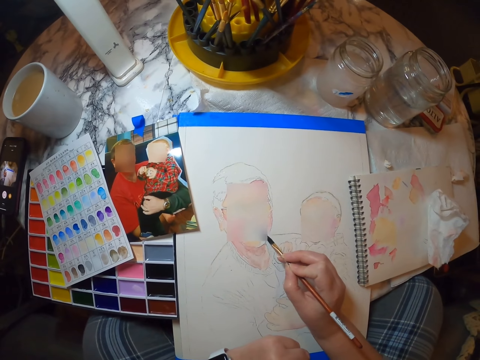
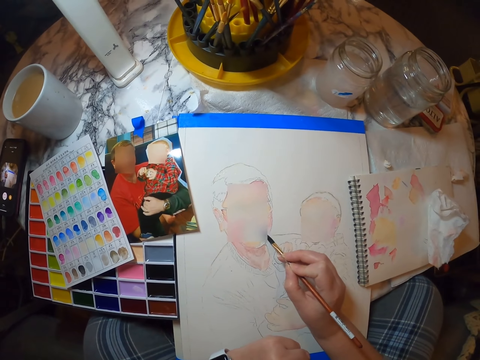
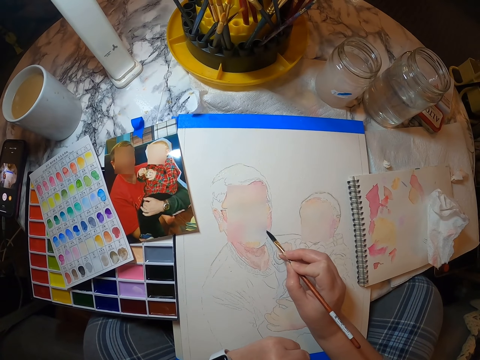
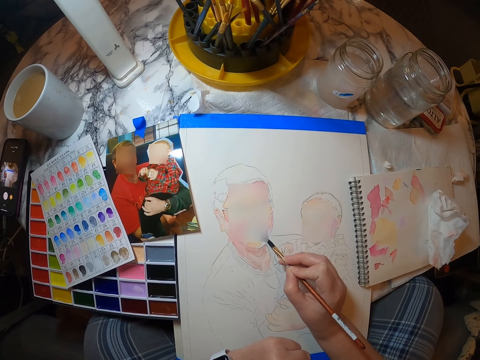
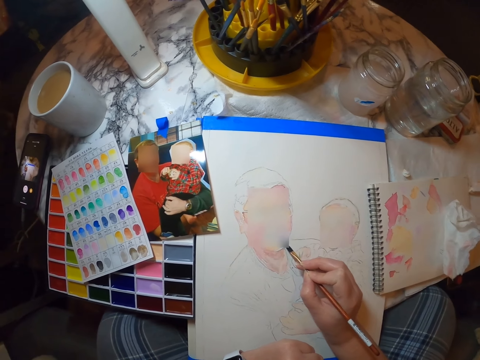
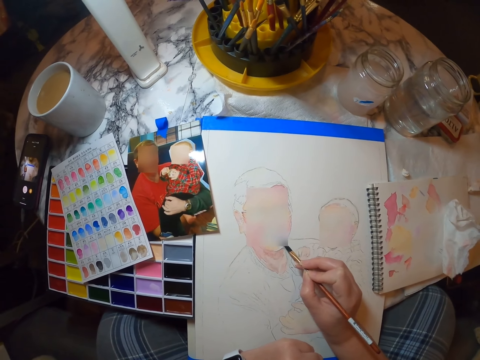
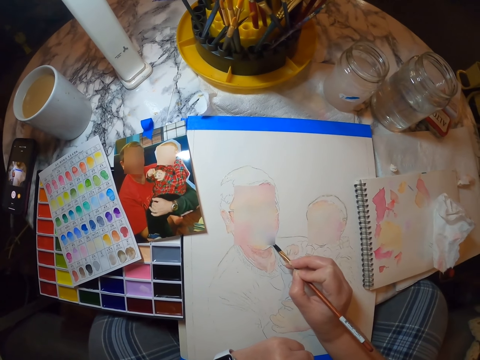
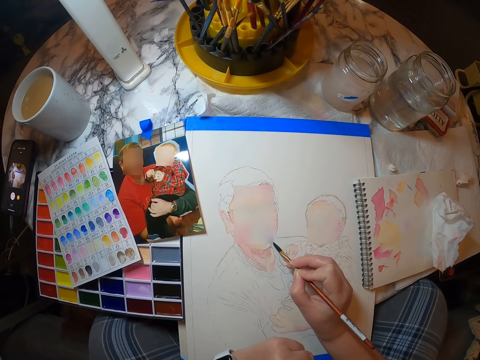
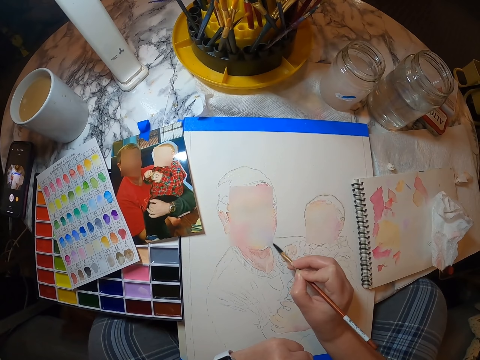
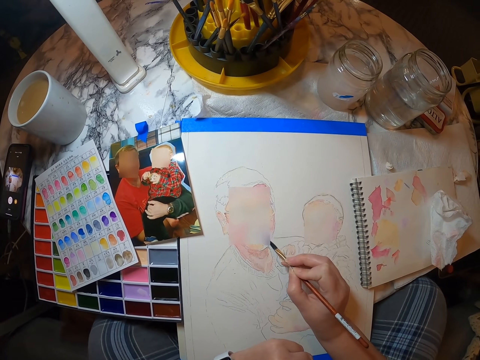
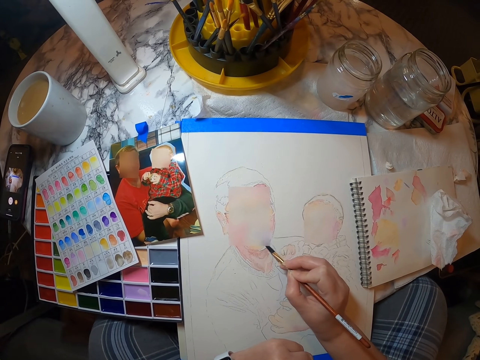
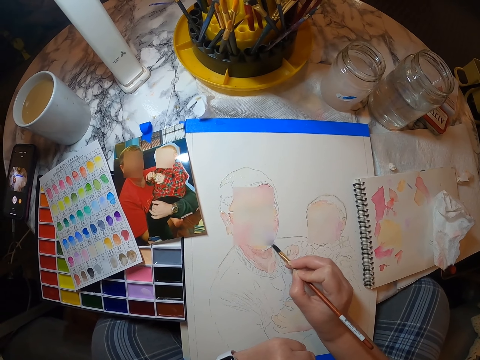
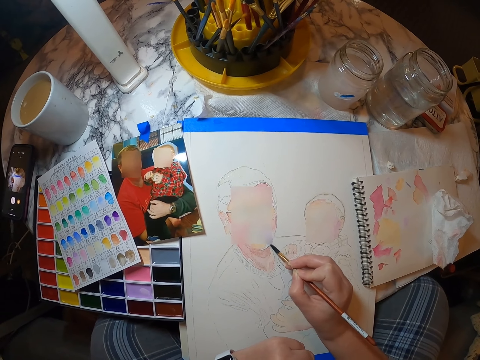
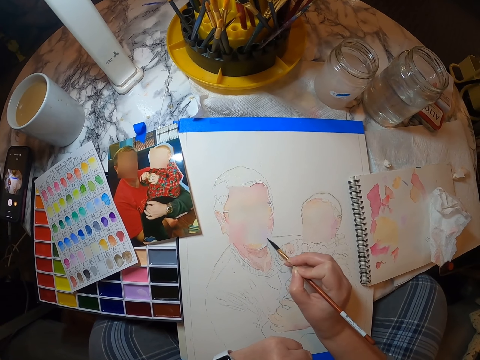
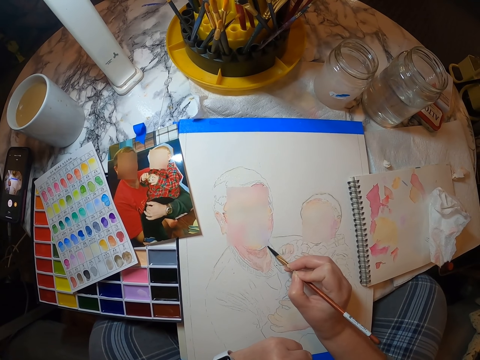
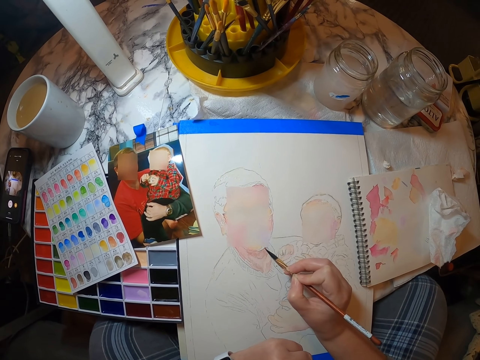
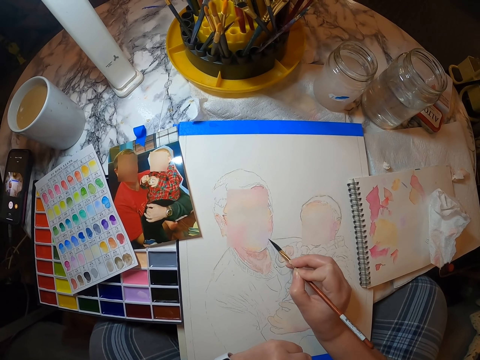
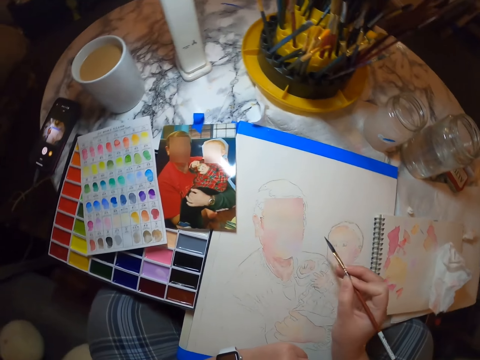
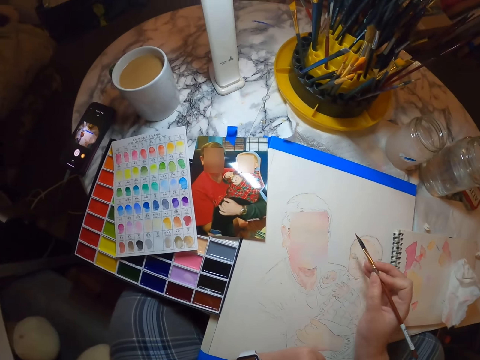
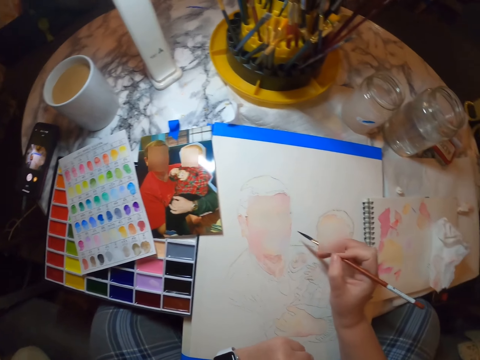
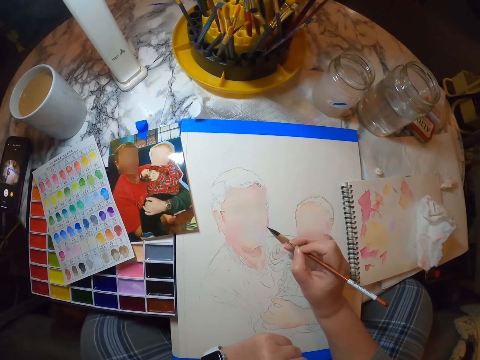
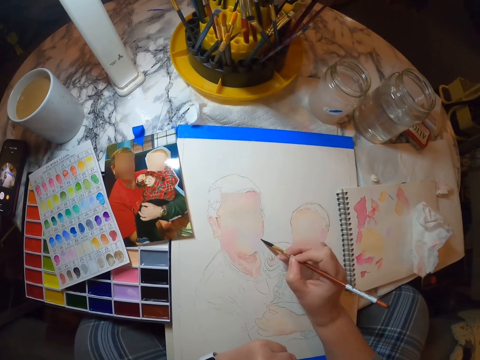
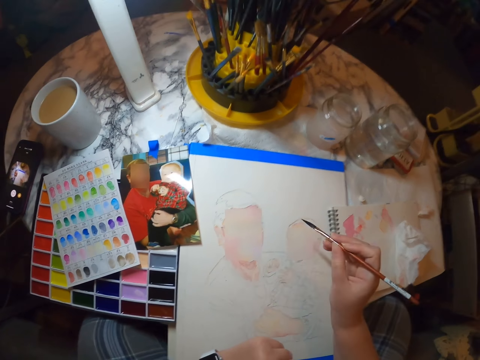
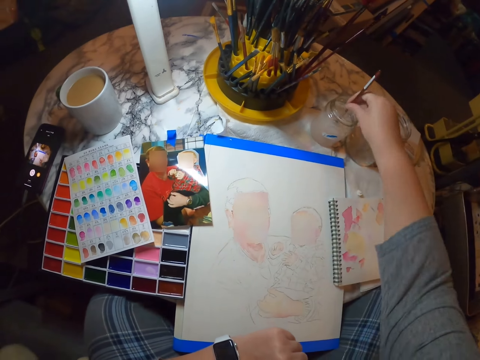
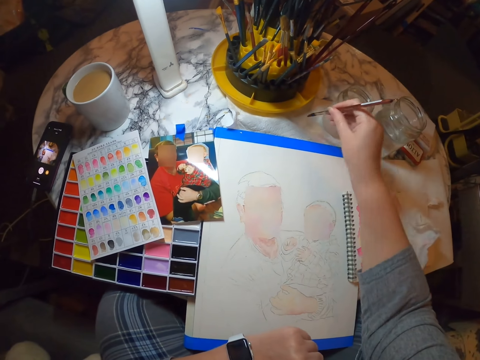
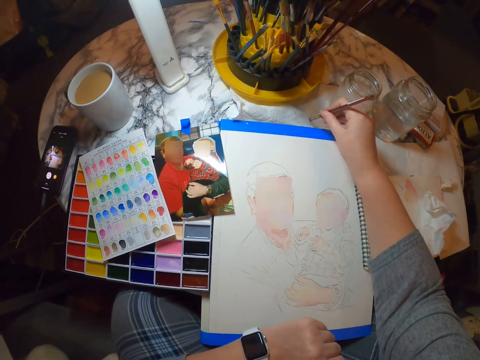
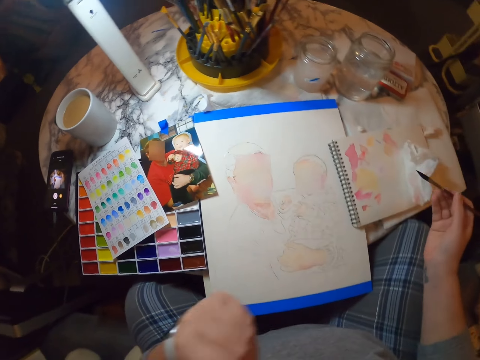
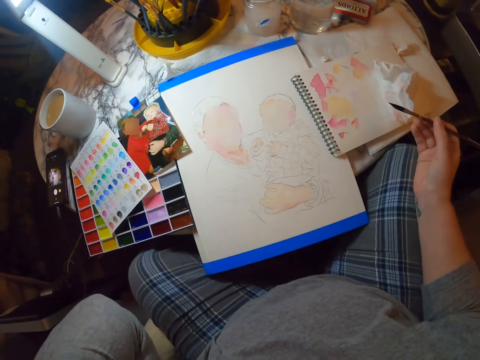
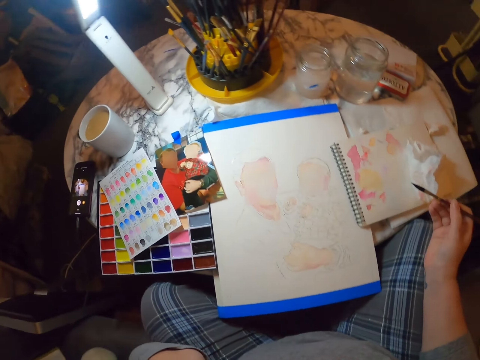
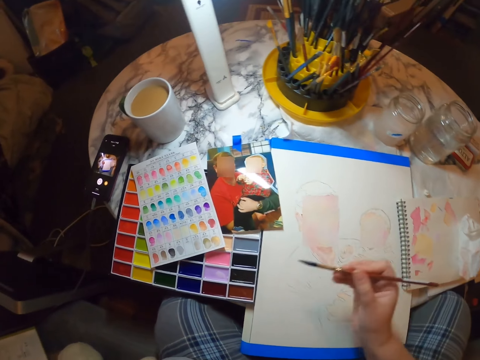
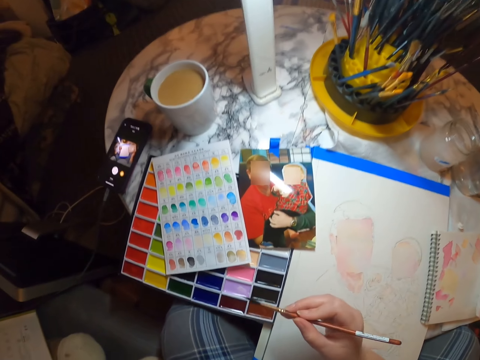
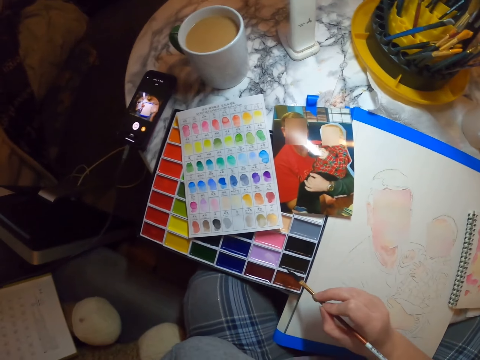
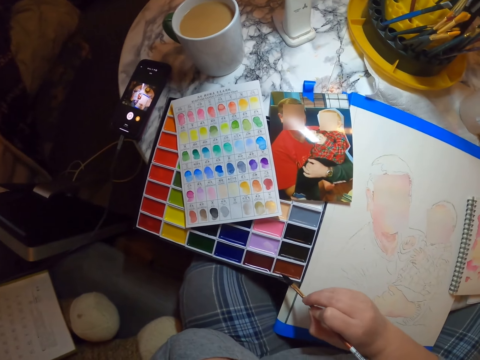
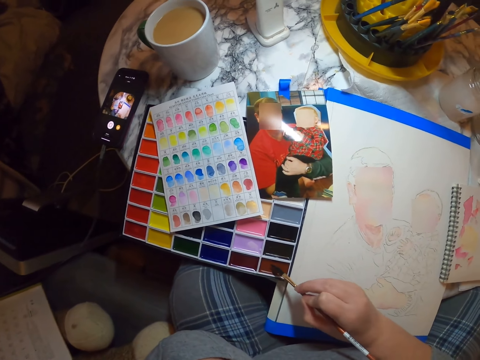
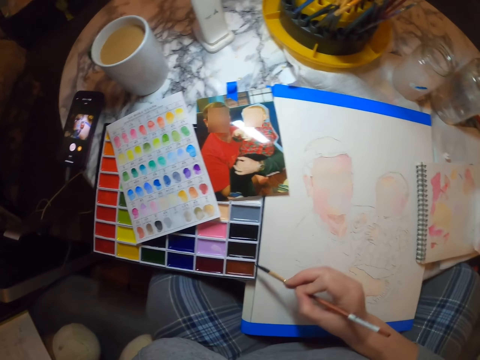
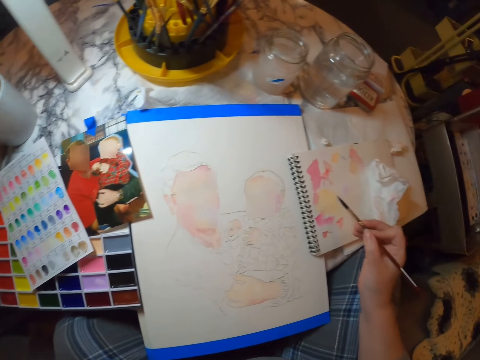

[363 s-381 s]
The camera wearer paints. They dip the paint brush in water. They wipe the paint brush and hold the paint brush. They put the paint brush on paint.

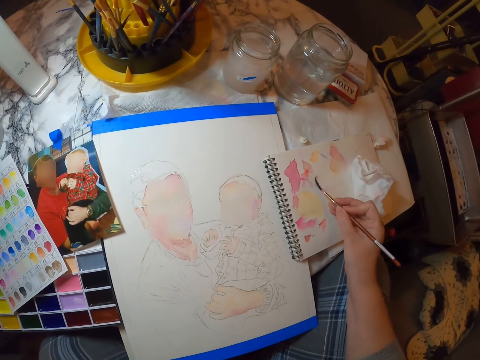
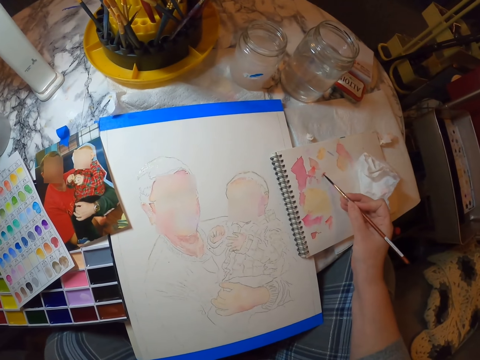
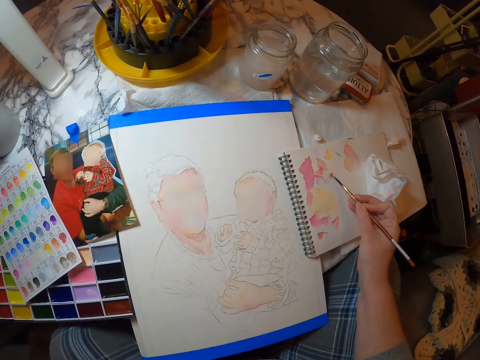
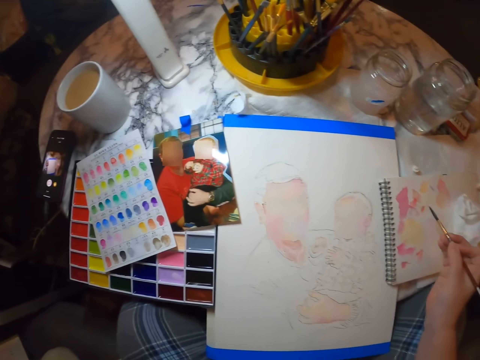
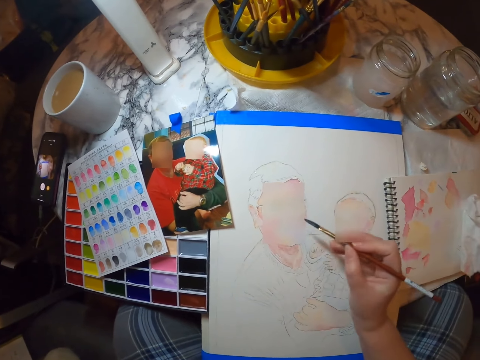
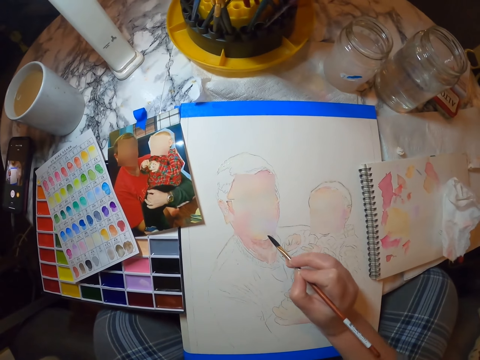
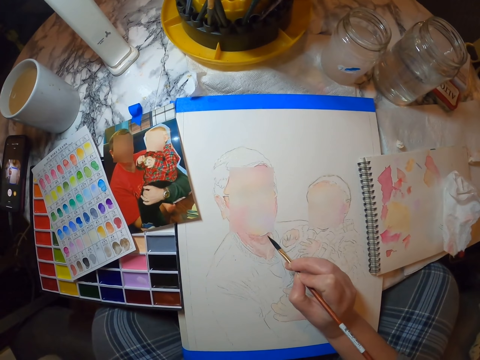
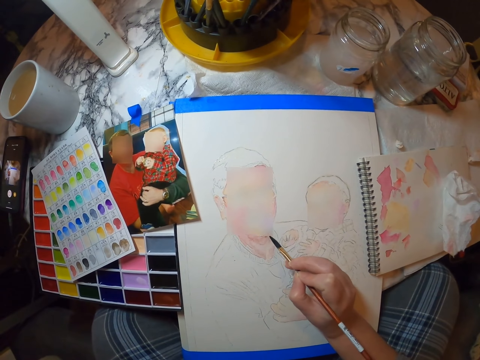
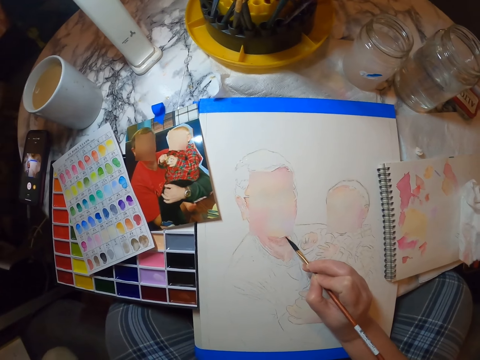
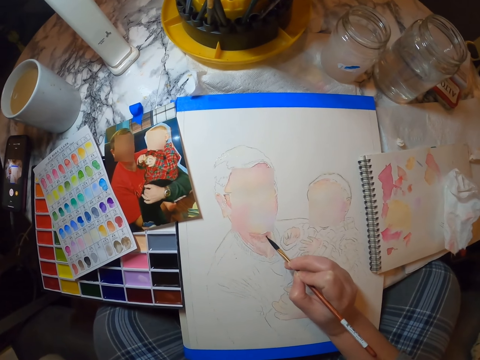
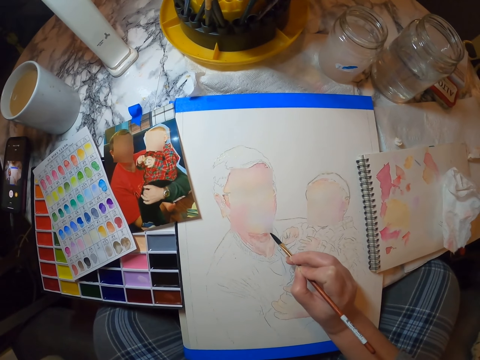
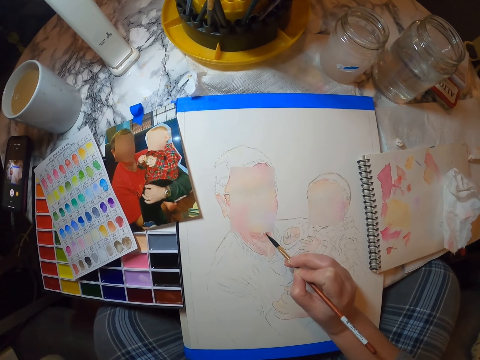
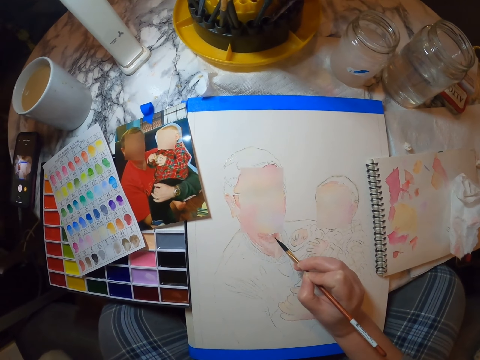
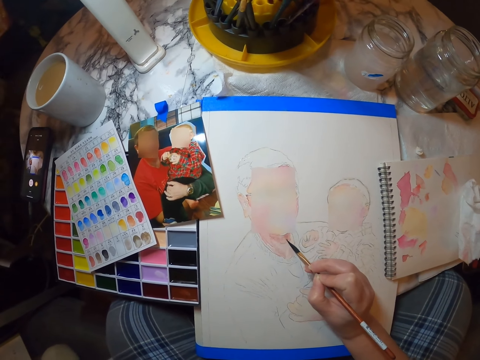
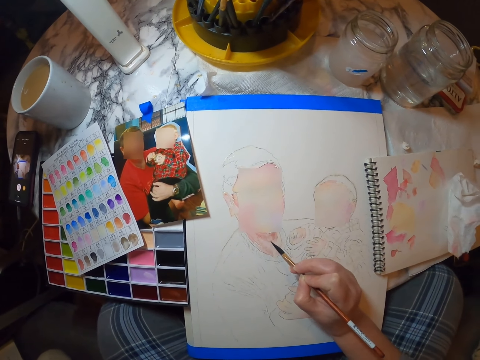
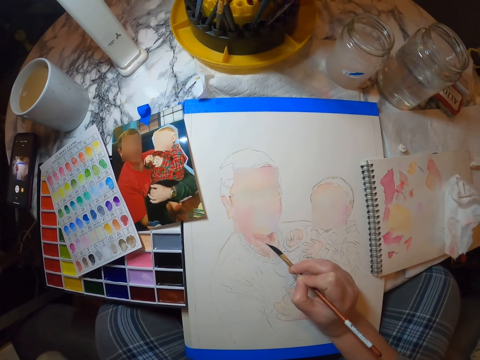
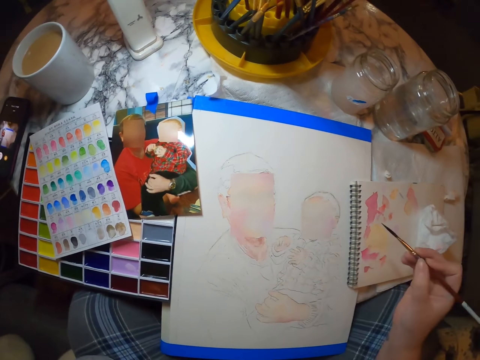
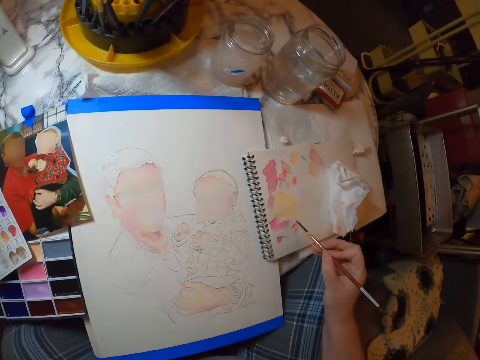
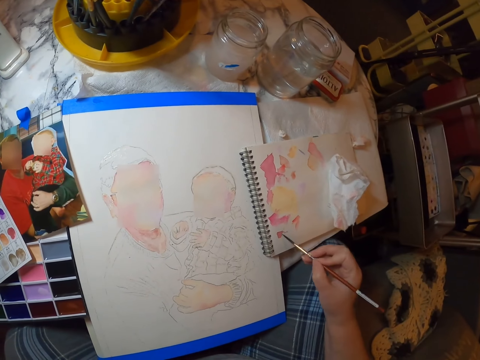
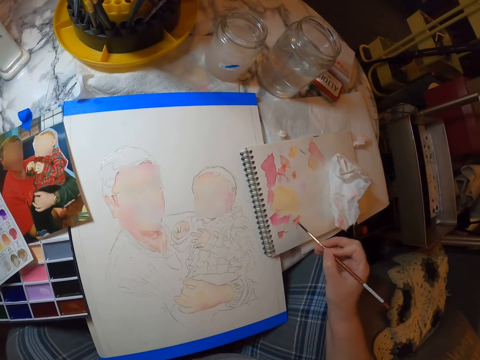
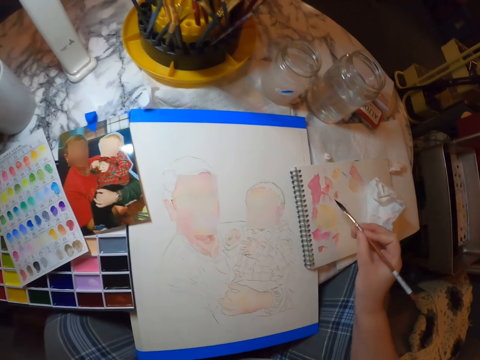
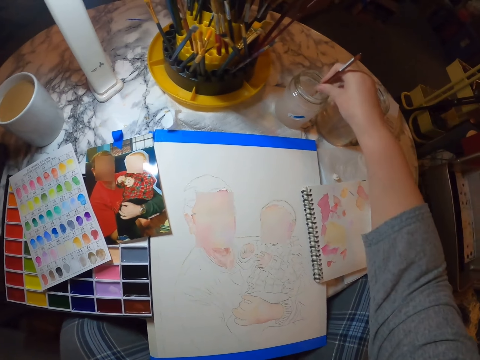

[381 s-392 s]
The camera wearer rubs paint on a book. They paint a picture on the painting book. They rub paint on the book. They dip a paint brush in water.
